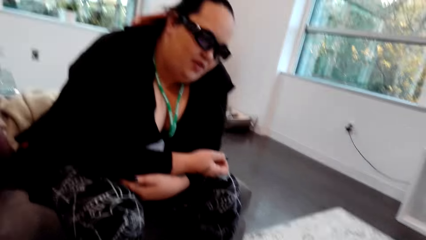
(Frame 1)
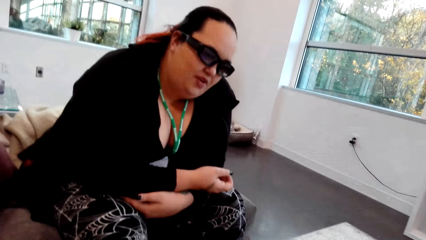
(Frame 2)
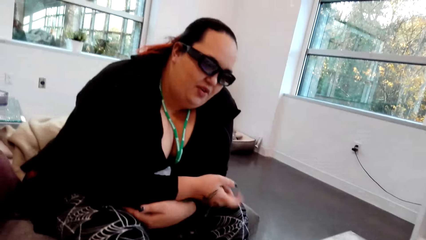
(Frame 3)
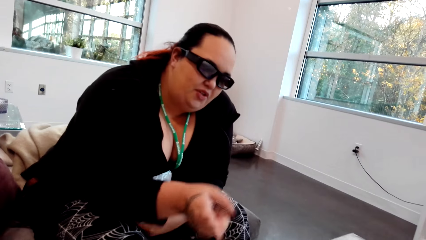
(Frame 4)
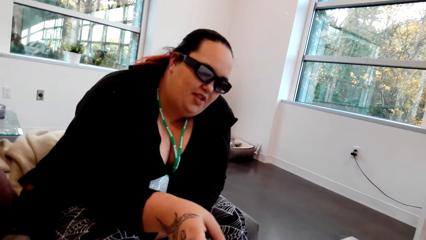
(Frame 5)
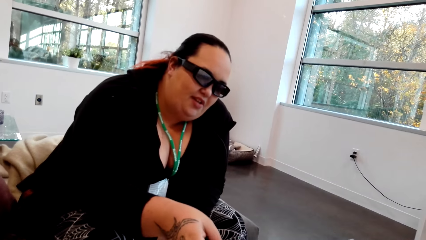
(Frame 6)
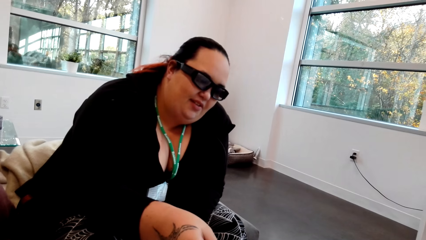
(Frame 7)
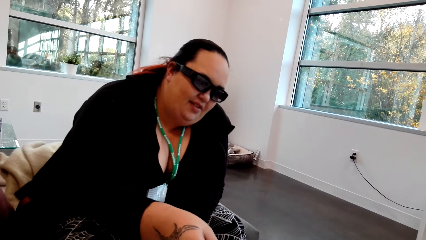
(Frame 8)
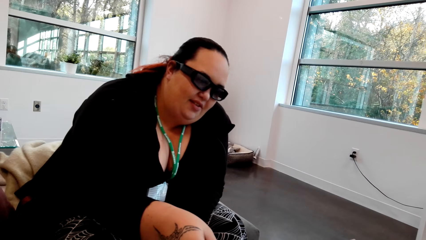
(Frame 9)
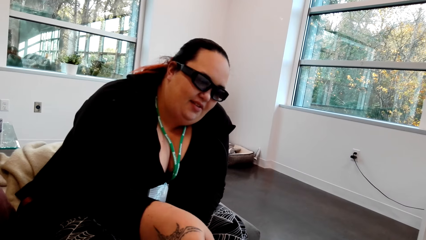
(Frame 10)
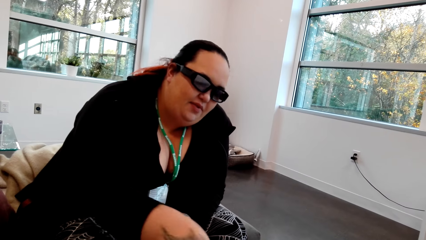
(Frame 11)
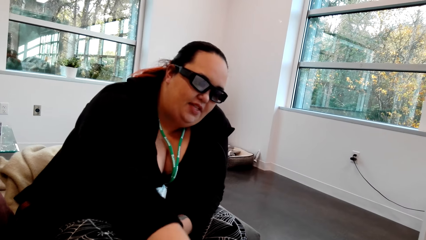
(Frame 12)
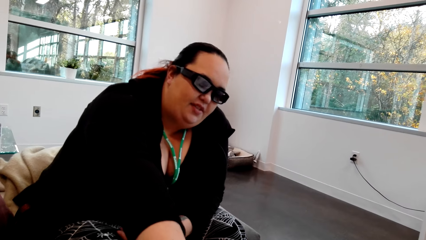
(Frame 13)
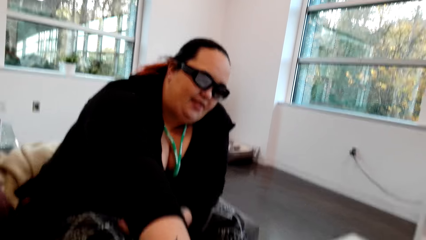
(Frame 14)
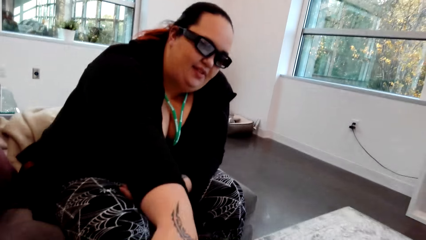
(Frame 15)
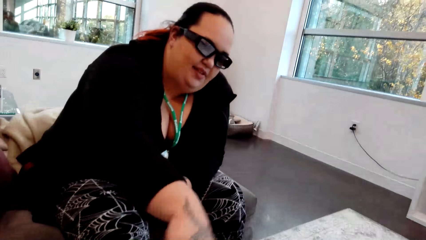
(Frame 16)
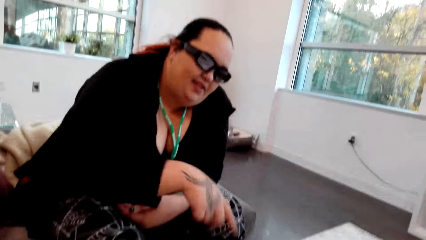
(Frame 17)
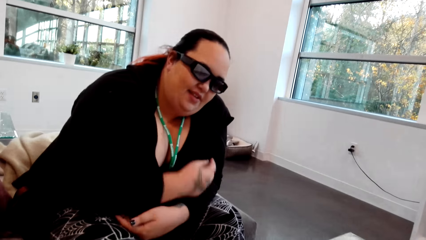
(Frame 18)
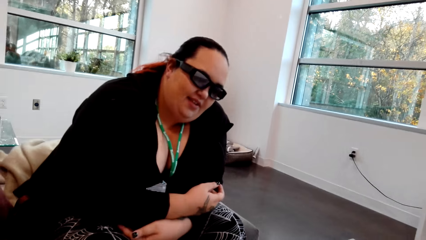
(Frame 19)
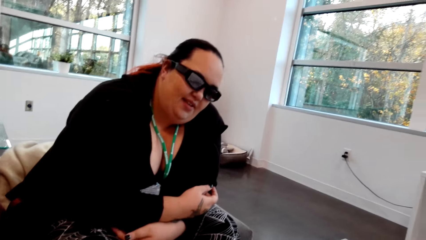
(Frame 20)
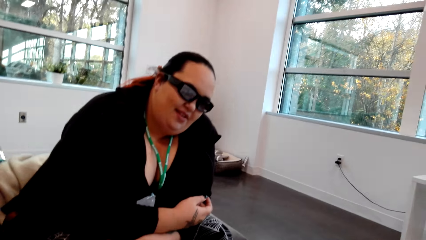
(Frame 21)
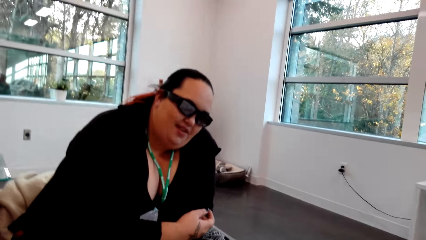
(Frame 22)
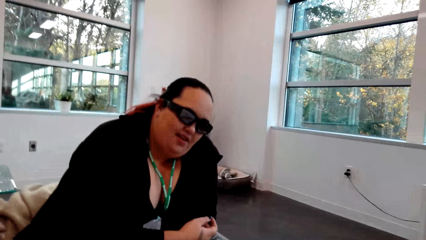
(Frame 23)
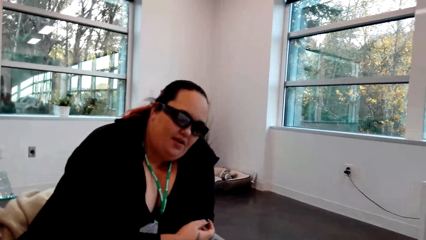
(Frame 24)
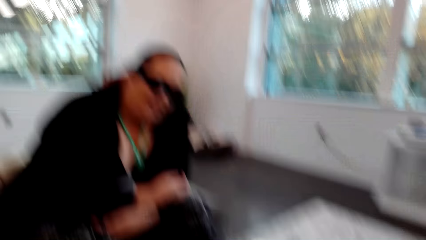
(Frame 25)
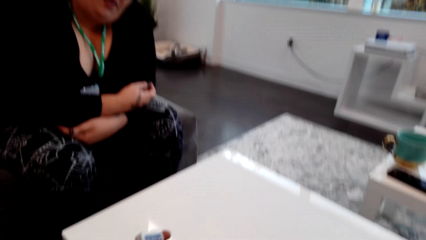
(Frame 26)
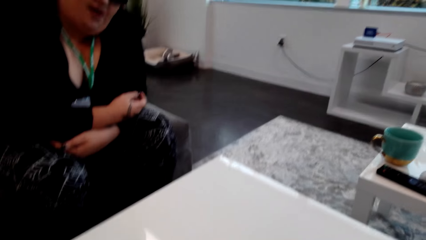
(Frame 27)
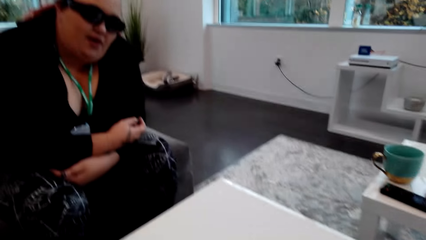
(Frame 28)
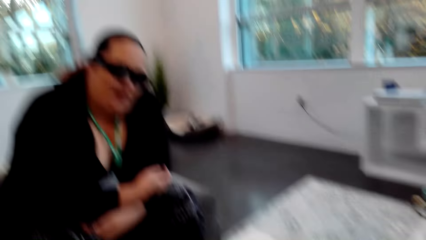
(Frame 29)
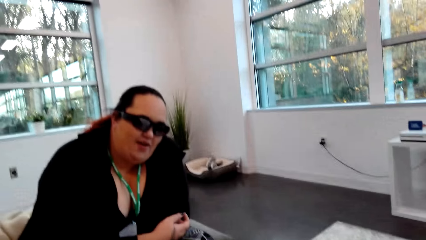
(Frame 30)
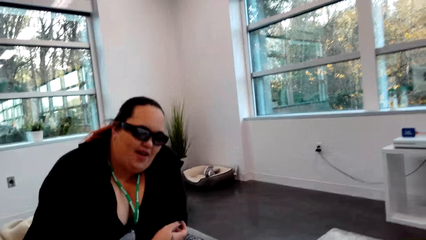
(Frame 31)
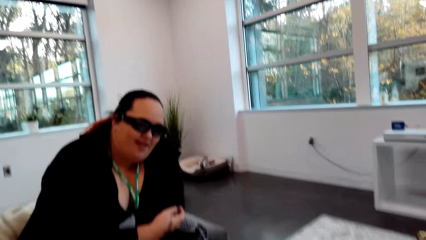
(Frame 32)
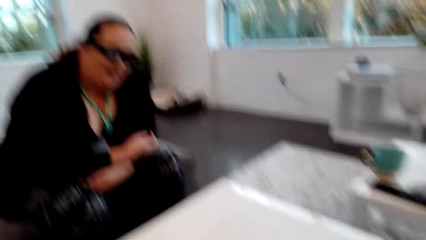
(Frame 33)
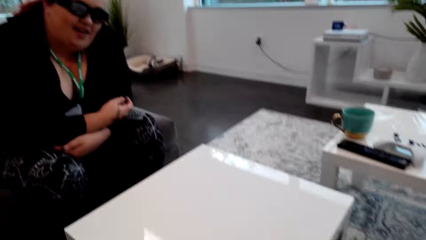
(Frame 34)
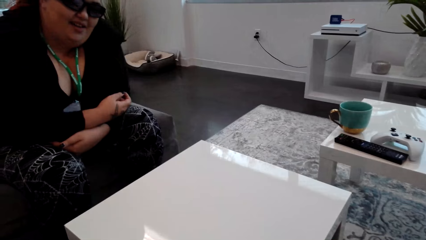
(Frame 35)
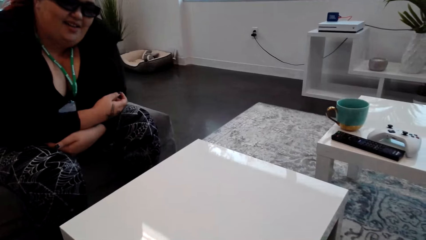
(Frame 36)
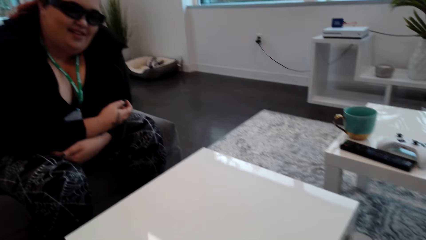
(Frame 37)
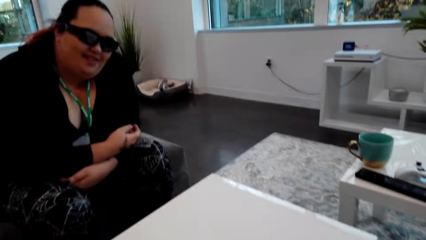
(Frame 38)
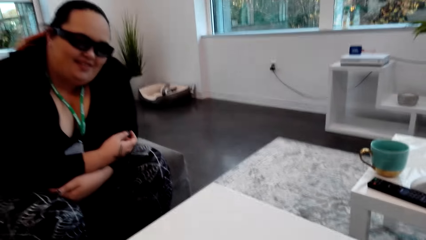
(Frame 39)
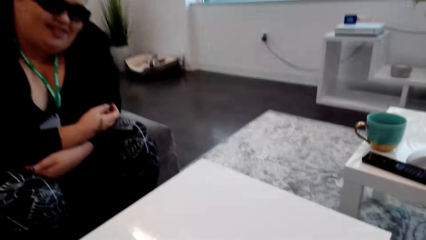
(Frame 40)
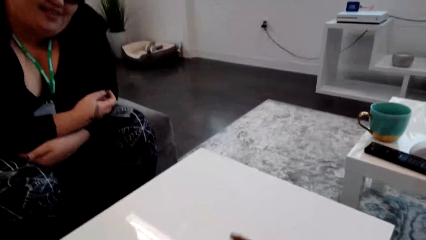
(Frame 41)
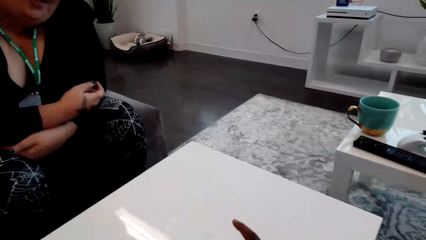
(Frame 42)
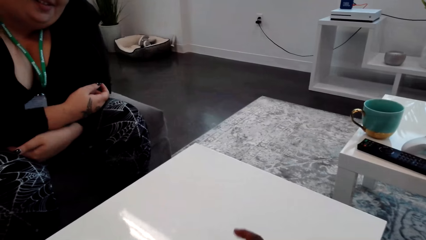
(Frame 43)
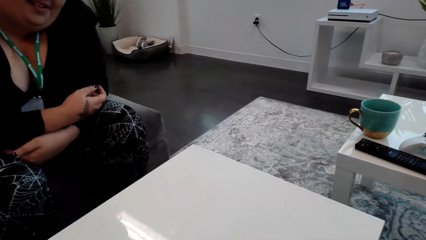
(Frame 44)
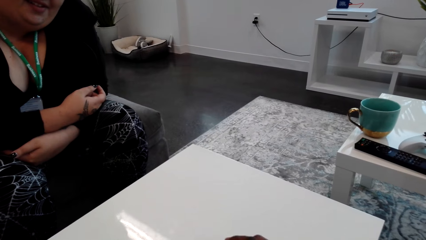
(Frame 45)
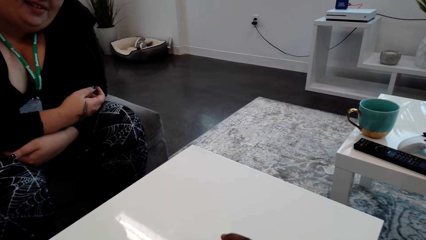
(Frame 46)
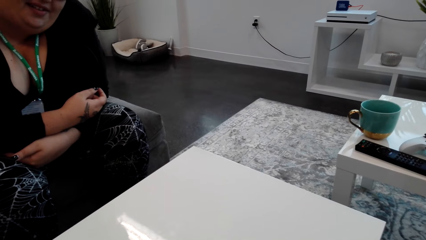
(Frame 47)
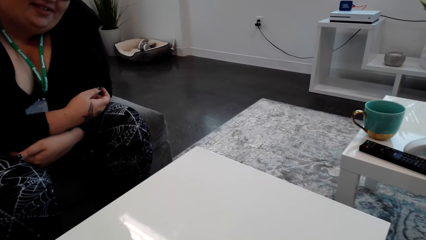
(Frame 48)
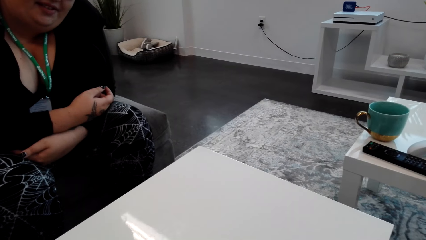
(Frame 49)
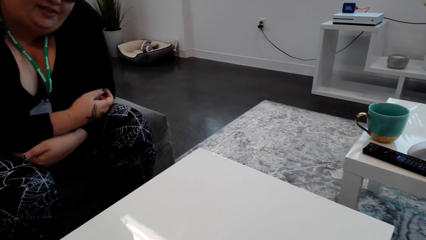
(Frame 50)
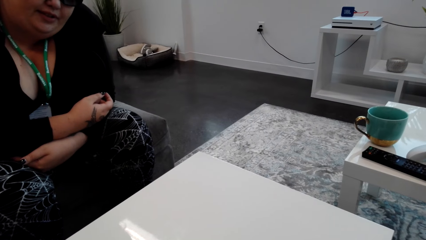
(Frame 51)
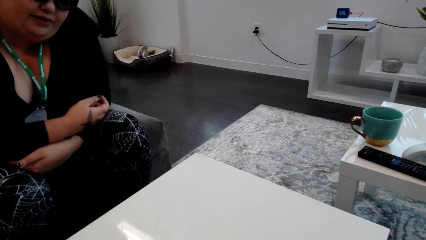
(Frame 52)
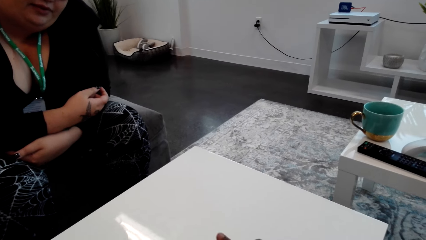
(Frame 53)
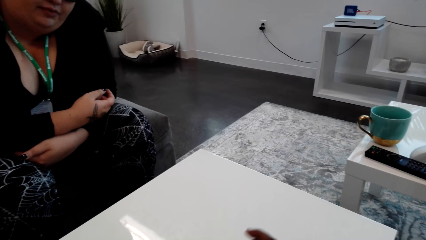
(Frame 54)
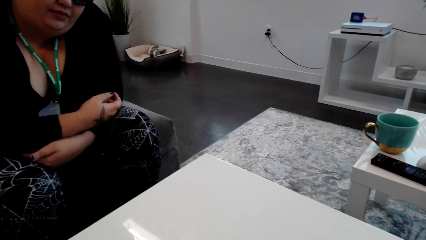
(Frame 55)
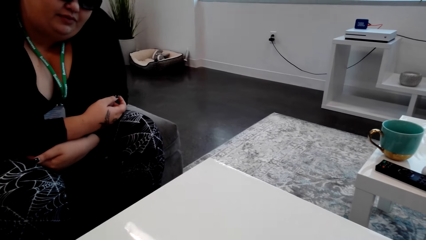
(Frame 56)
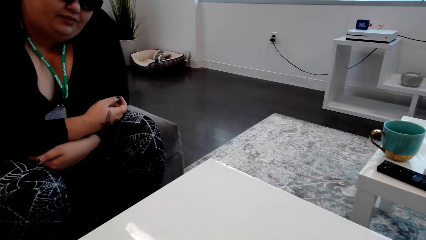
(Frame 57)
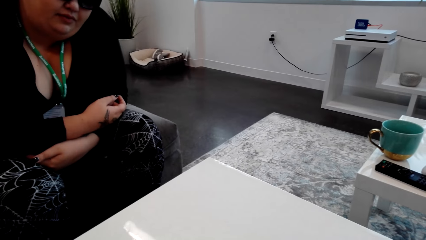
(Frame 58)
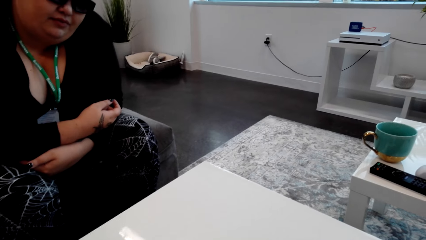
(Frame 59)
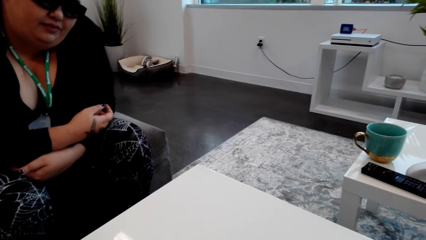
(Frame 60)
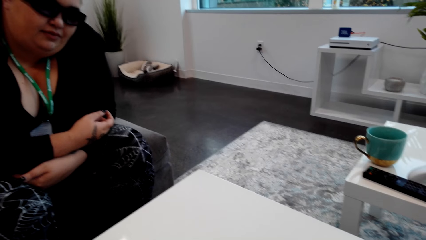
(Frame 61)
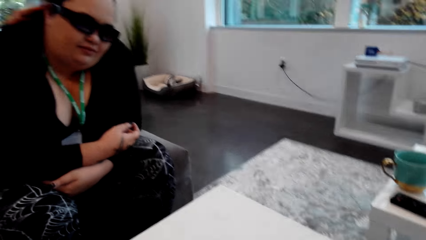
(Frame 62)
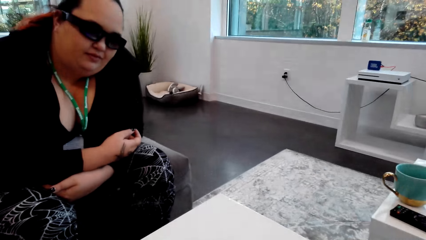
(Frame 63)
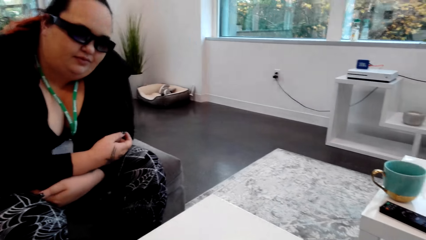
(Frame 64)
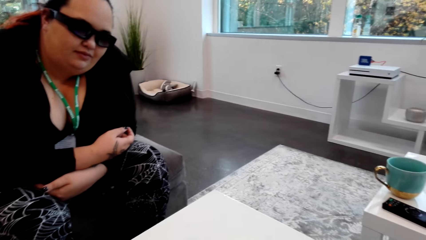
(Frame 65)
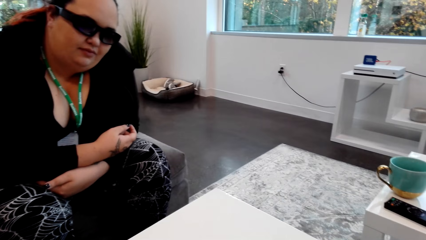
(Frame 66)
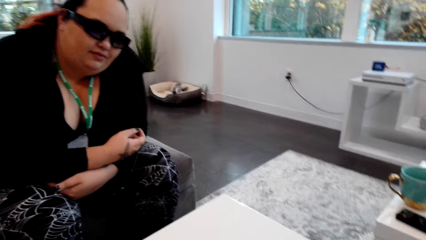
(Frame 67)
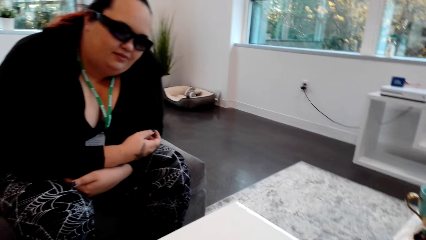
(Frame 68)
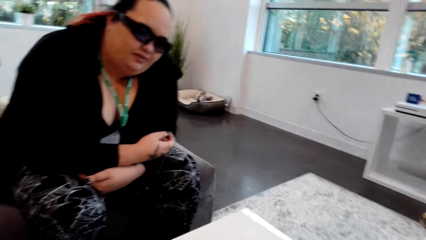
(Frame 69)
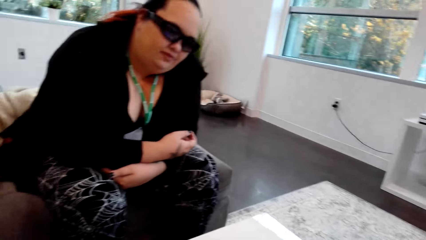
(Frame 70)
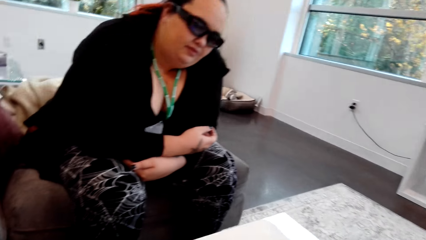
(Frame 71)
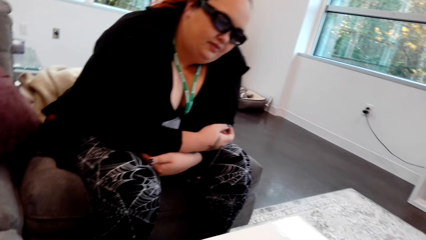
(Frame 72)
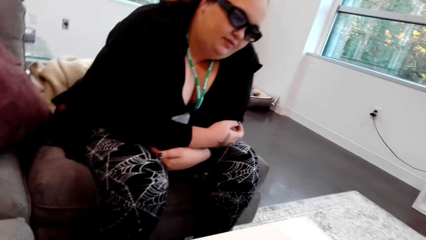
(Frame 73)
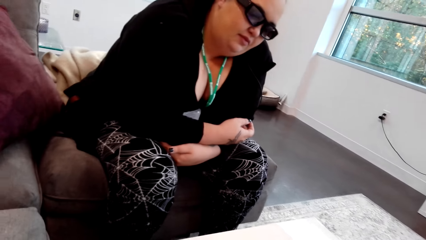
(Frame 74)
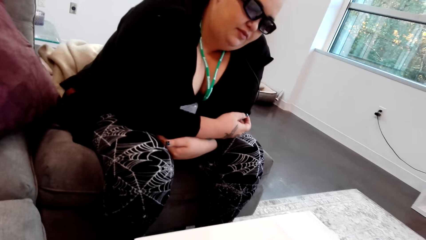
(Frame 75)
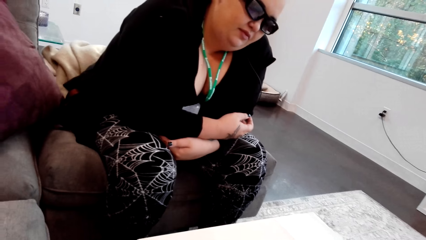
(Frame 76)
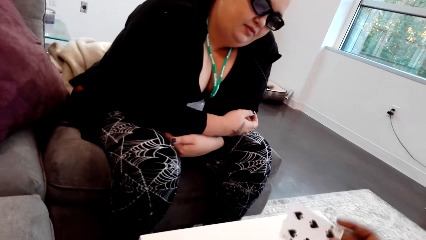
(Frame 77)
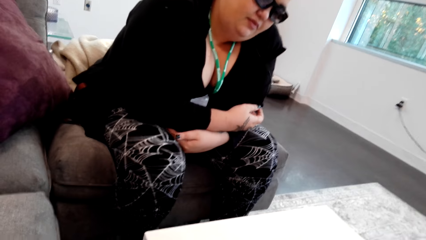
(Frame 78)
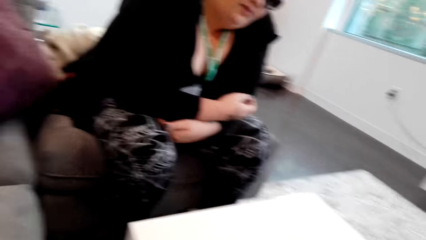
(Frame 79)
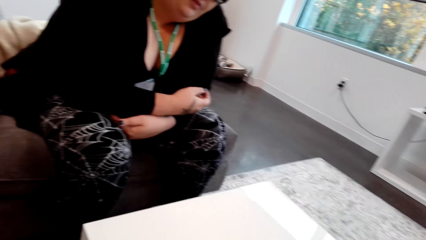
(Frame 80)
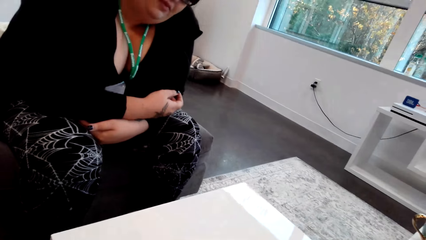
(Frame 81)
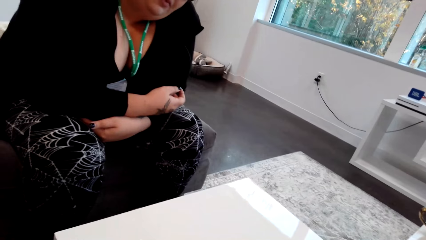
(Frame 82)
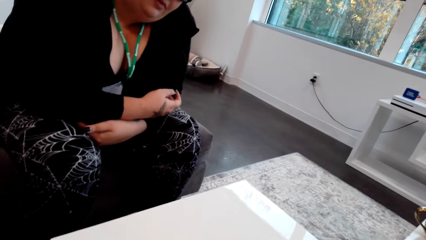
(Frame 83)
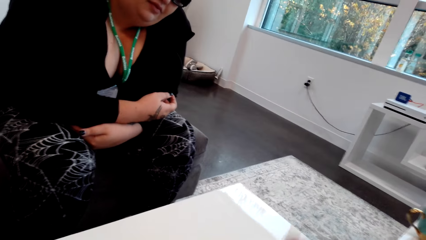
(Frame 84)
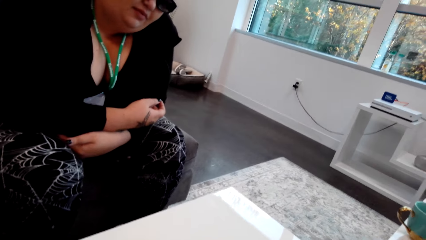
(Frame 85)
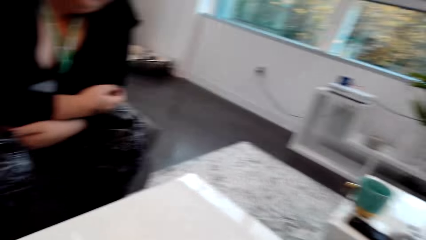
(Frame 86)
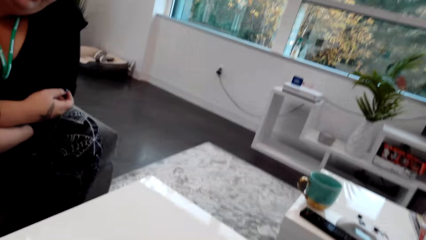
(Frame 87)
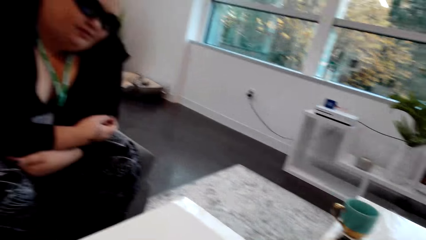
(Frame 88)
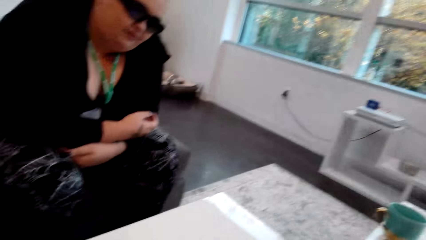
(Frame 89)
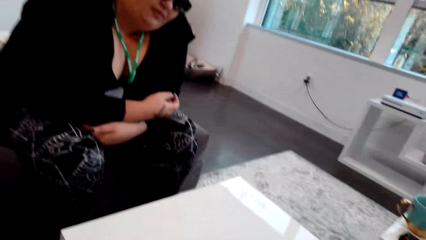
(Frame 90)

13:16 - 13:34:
A woman points at the cards on the table. The woman converses with the camera wearer. The camera wearer looks at the woman. They hold the cards on the table. They place the cards on the table.
